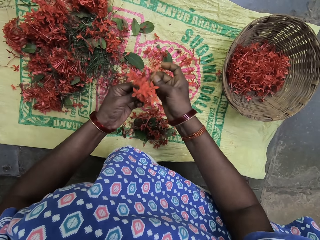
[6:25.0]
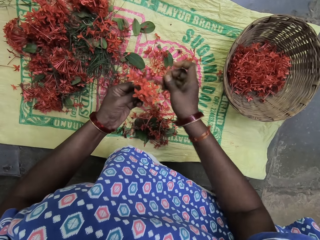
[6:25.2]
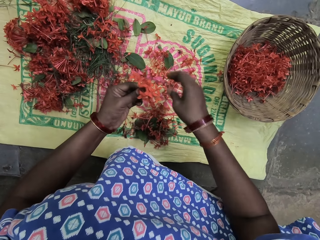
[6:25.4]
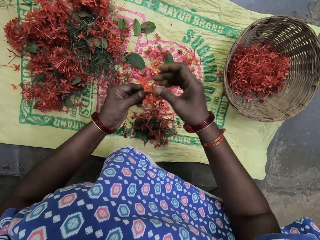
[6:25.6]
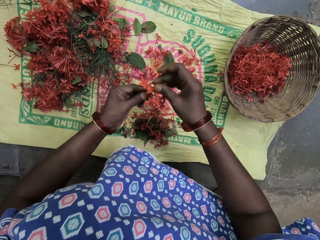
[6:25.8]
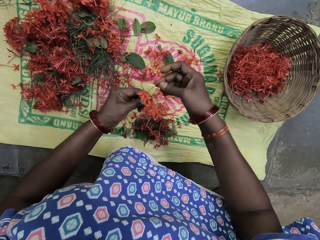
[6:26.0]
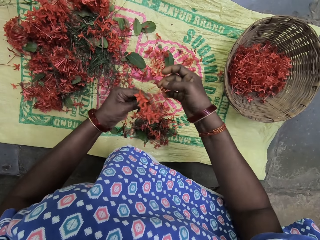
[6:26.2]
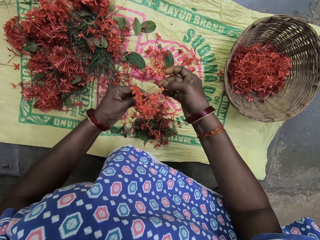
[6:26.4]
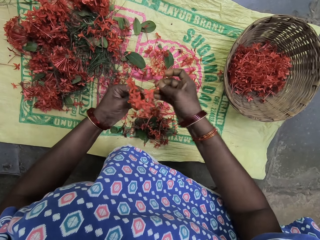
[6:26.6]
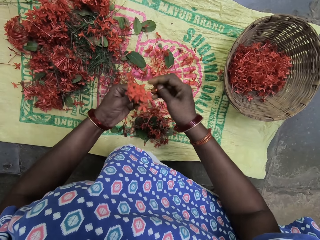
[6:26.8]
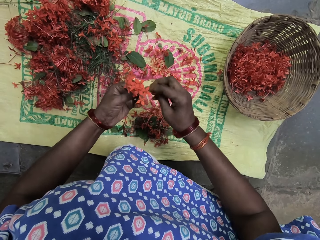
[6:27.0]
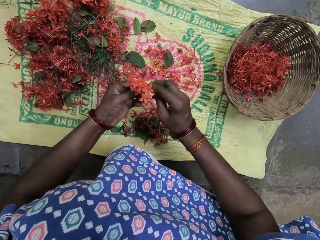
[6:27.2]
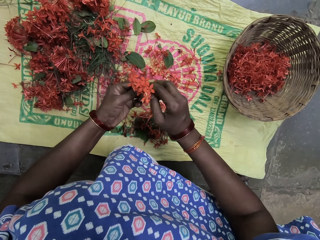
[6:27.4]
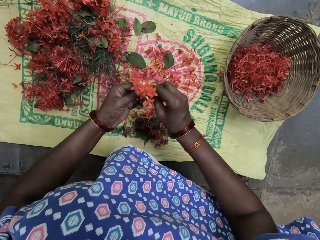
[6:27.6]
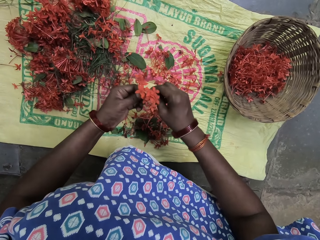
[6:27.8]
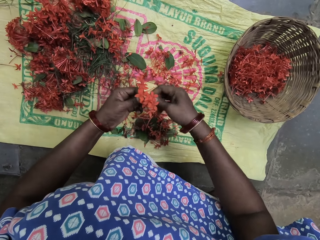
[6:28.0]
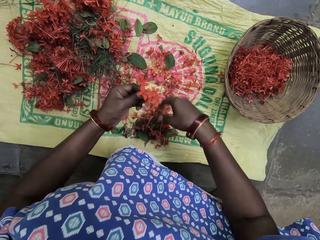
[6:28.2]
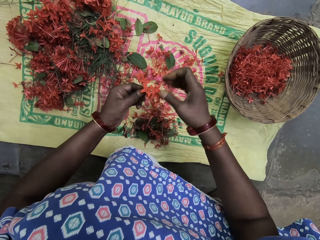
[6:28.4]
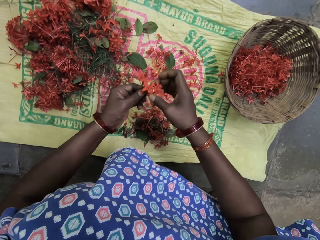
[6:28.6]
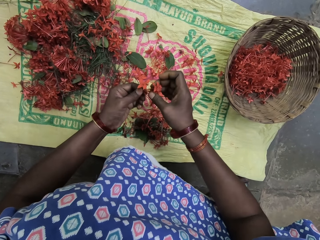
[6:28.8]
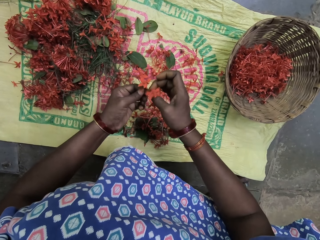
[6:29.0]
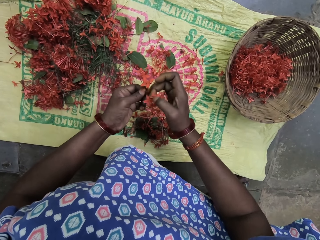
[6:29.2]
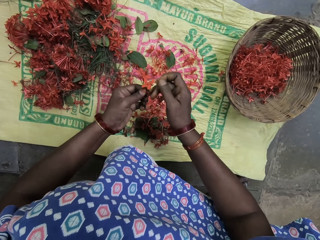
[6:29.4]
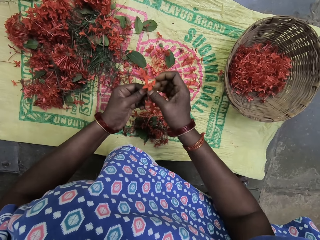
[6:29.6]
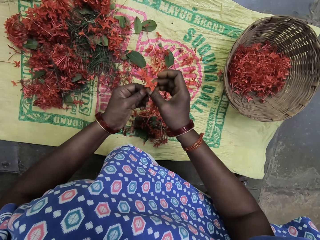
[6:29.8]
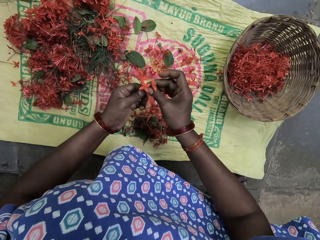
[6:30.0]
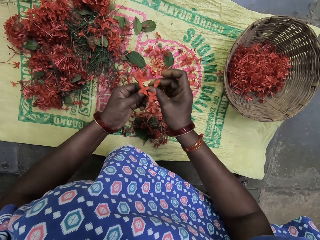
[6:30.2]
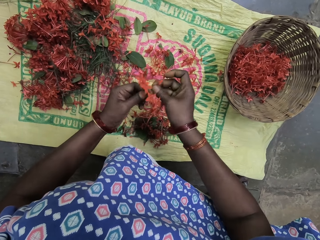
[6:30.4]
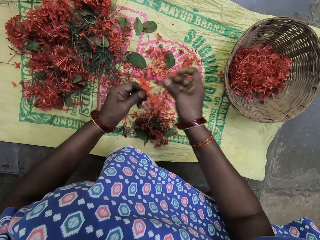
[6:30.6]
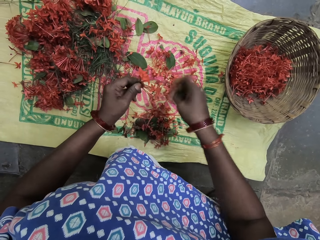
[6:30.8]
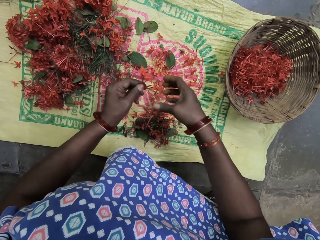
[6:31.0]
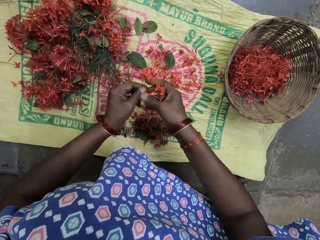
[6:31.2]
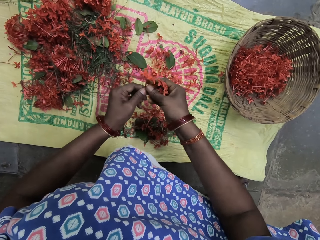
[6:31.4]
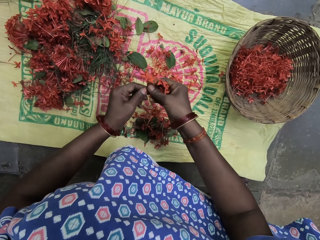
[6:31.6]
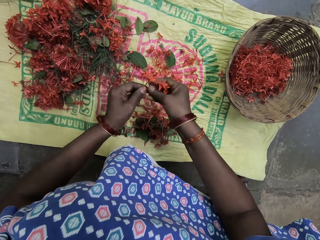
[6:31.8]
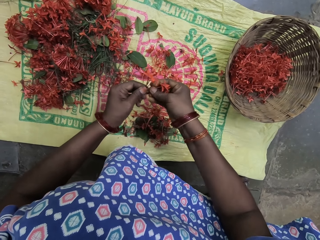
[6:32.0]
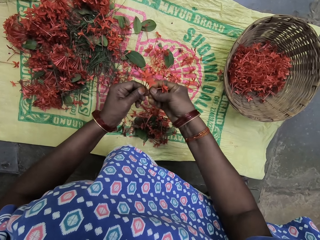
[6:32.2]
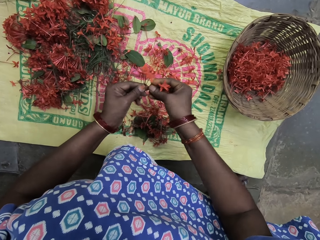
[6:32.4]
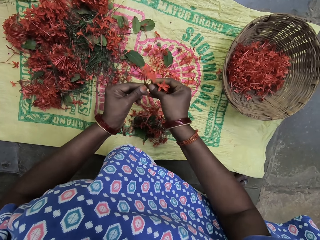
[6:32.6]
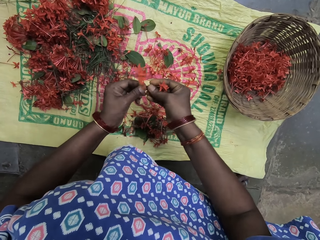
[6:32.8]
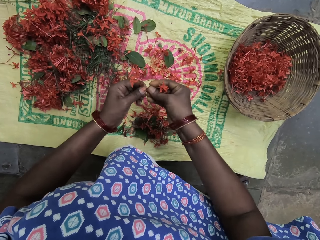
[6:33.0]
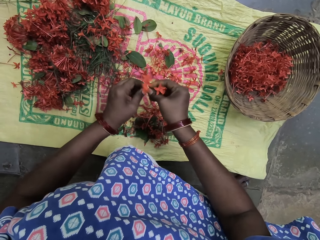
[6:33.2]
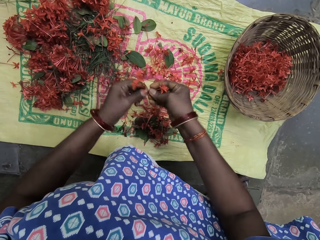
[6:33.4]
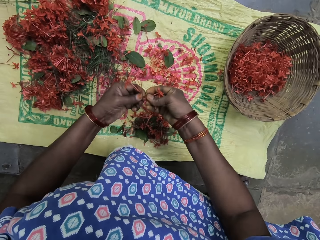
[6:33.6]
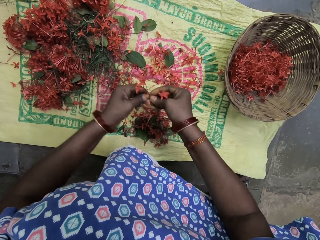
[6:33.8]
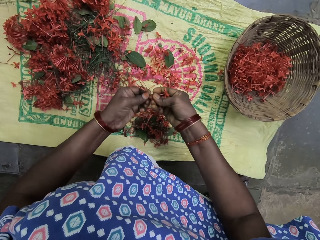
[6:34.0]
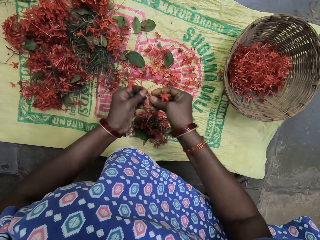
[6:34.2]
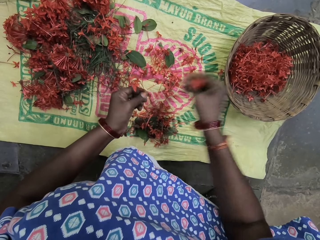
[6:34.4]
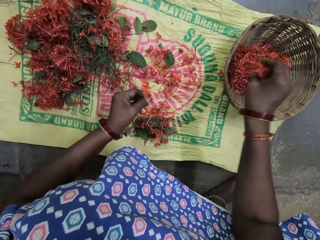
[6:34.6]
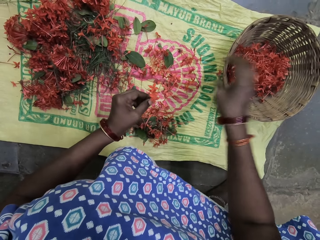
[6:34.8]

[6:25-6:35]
The camera wearer breaks the flower branch. They drop the branch on the sack. They break the flower branch and cut the flower with the right hand. They drop the branch on the sack. They break the flower branch, drop the branch on the sack, and examine the flower. They drop the flower on the sack. They hold the flower with both hands and break the flower branch.

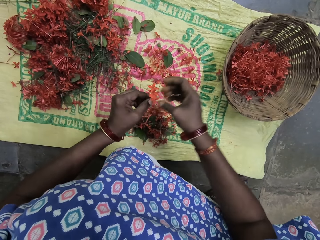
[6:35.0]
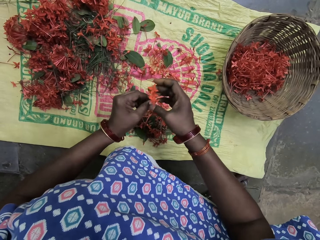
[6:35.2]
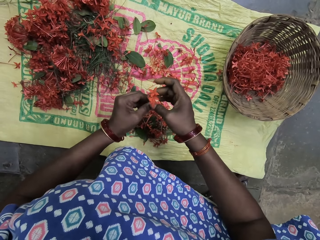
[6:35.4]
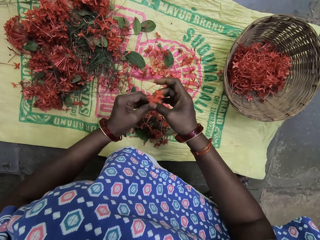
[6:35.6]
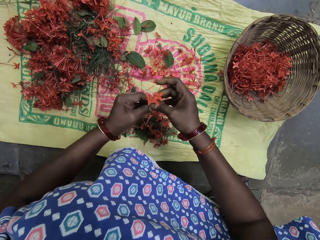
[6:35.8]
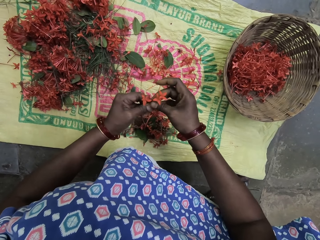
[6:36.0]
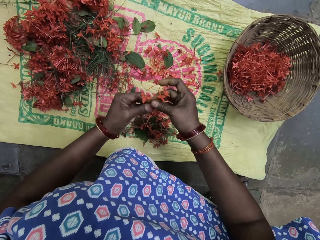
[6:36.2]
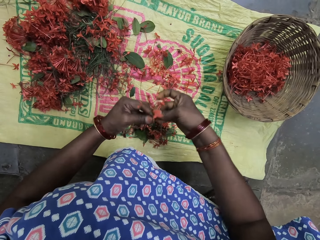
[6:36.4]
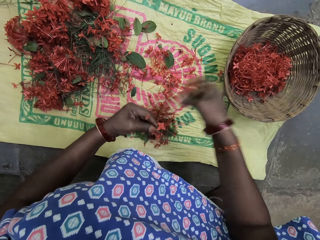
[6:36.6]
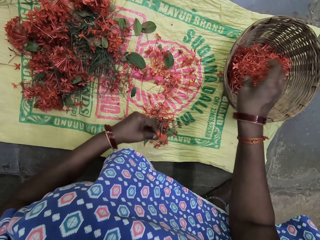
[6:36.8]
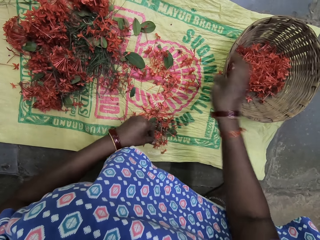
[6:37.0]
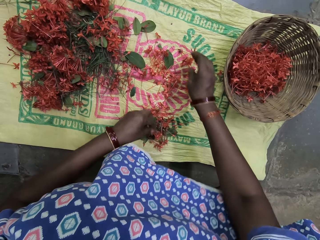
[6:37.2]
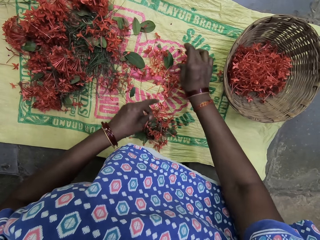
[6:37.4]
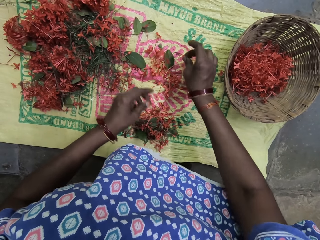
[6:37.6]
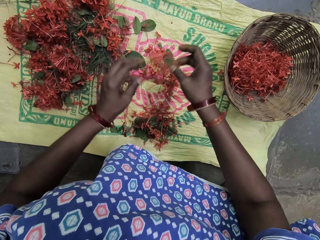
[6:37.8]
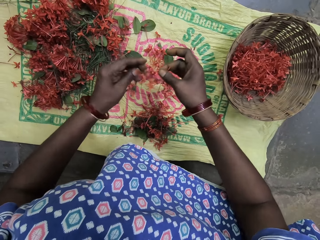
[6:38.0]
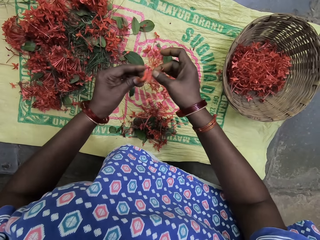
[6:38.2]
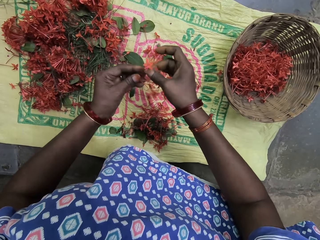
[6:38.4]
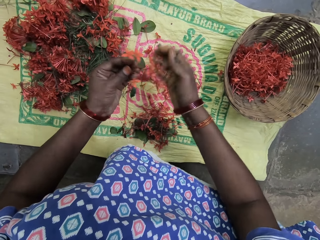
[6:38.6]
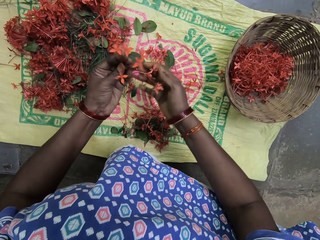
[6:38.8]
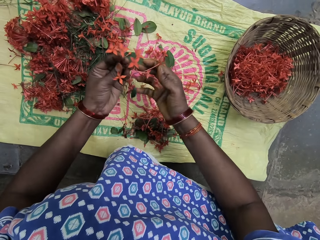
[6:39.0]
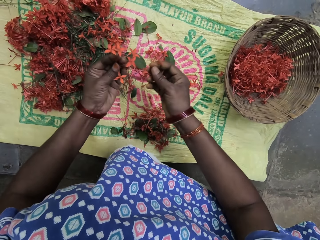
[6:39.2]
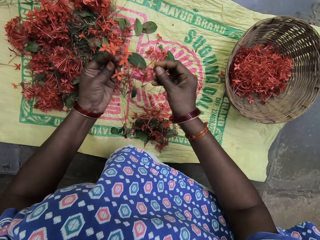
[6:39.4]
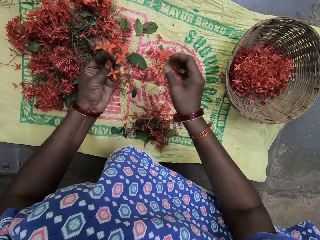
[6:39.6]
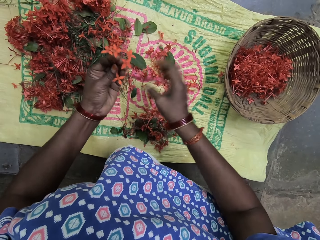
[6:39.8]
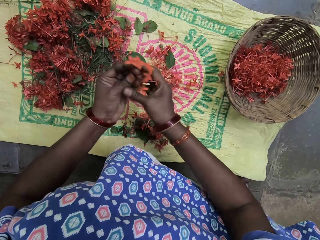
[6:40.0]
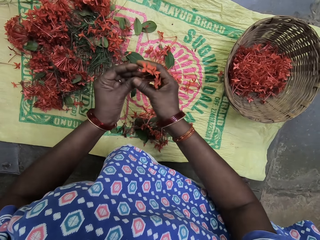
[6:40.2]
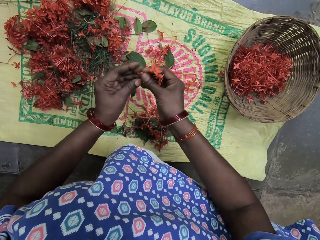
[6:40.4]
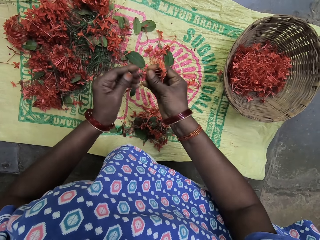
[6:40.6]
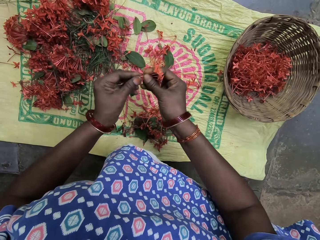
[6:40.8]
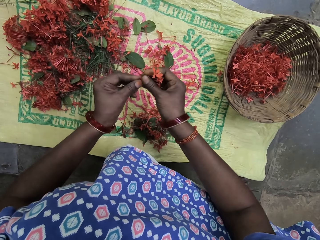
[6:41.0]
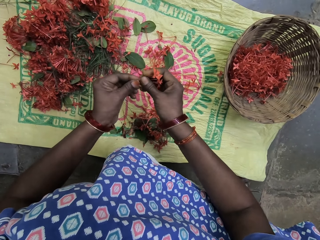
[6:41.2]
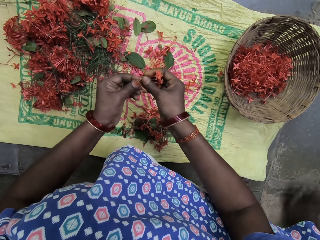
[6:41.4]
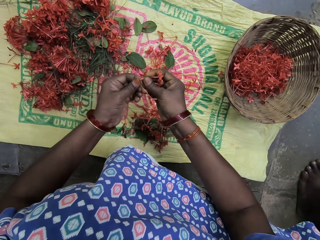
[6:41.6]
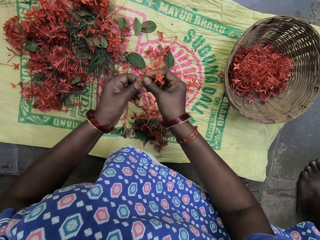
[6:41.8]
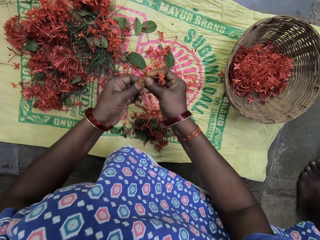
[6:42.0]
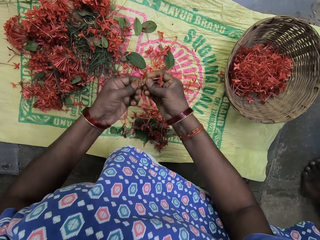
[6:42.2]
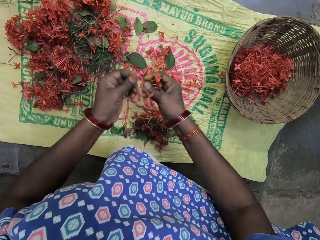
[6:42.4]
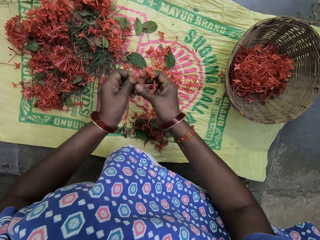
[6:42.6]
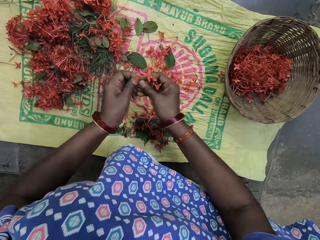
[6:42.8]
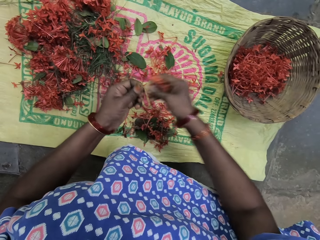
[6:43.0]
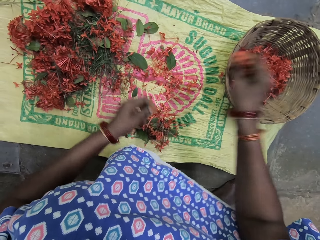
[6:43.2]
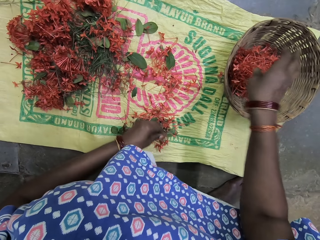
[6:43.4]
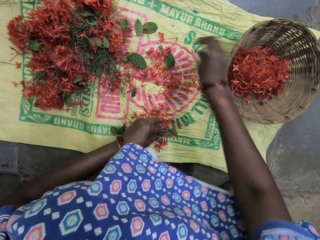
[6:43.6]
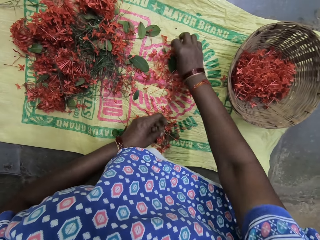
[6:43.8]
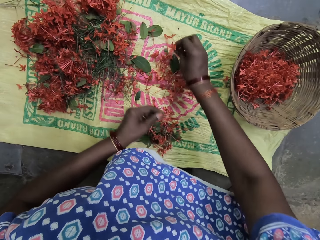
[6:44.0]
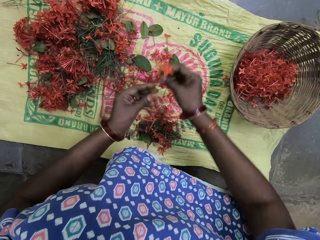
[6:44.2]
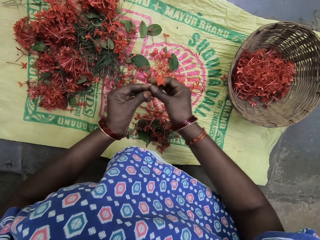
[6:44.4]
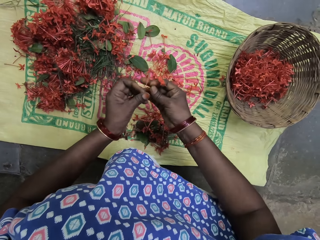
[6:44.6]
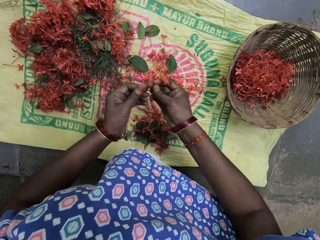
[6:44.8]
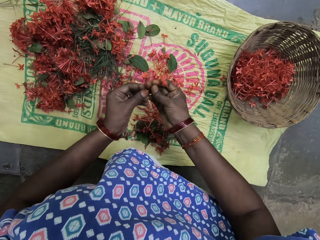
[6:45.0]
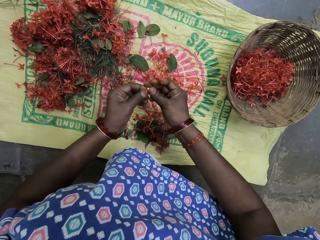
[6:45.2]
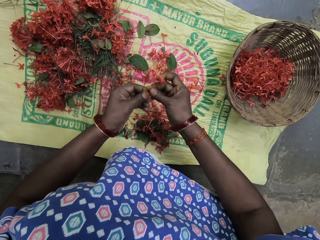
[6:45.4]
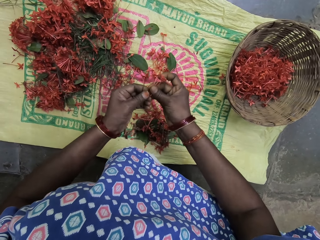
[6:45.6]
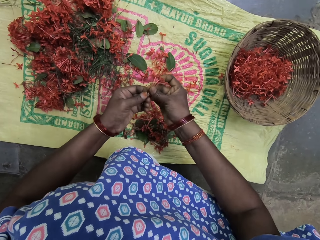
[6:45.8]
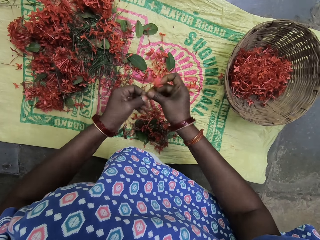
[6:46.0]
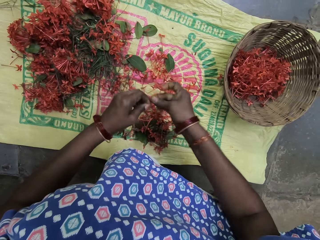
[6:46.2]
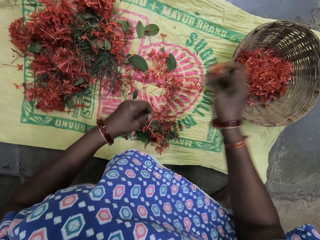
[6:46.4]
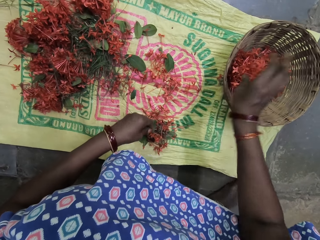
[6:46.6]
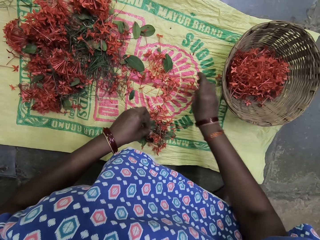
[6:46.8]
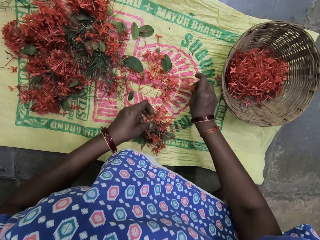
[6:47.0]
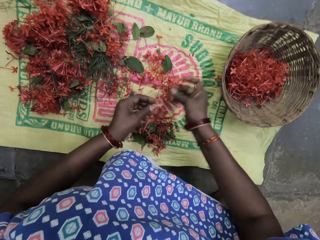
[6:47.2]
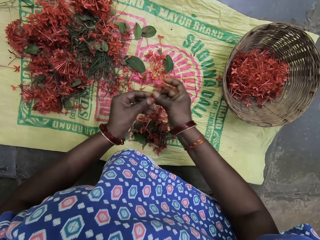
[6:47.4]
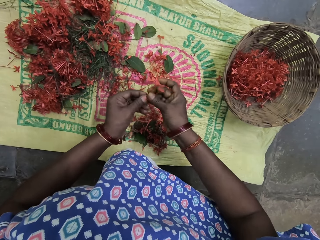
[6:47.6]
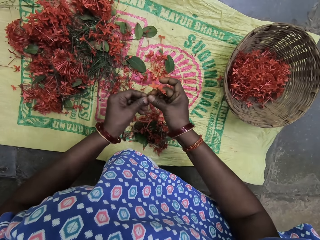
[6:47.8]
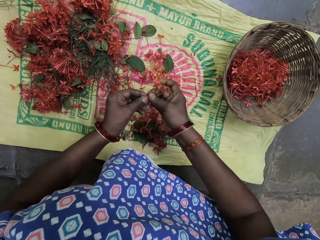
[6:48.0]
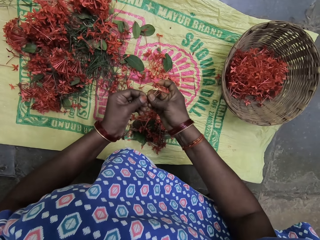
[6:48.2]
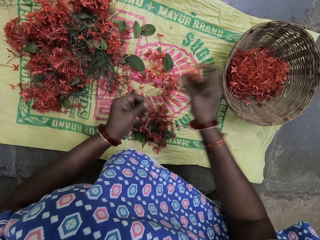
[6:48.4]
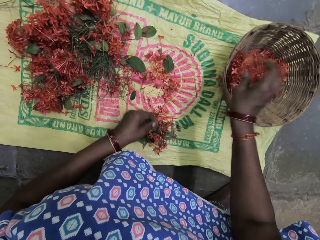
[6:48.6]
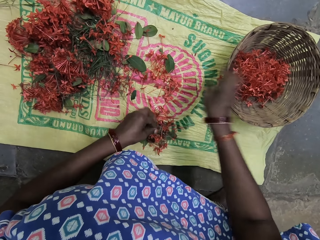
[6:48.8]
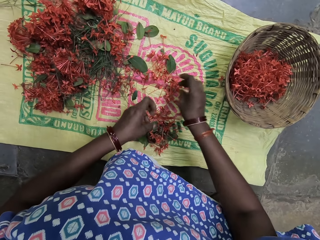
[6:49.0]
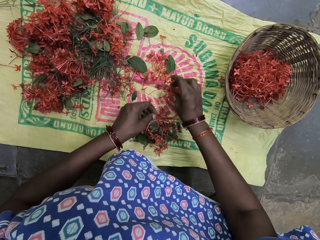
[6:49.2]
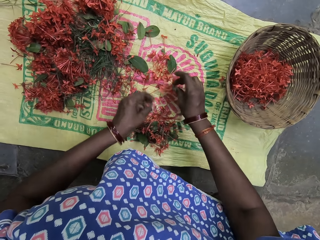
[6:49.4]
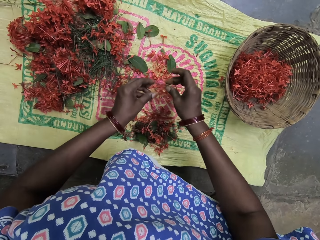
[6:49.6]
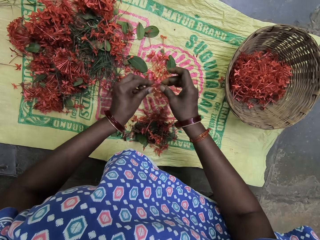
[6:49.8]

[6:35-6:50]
The camera wearer puts the flower in a basket. They hold the flower with both hands and break the flower branch. They put the flower in the basket. They pick a flower with the right hand and hold the flower with both hands. They break the flower branch and drop the flower on the sack. They hold the flower with both hands and break the flower branch. They put the flower in the basket. They pick a flower with the right hand, hold the flower with both hands, and break the flower branch. They put the flower in the basket. They pick a flower with the right hand, hold the flower with both hands, and break the flower branch. They put the flower in the basket.
